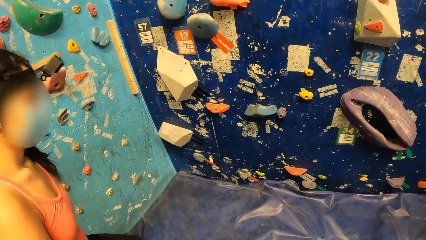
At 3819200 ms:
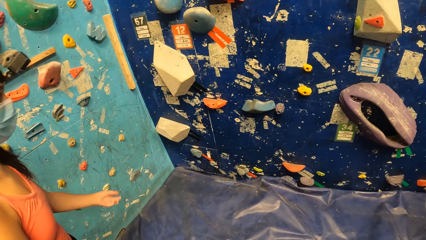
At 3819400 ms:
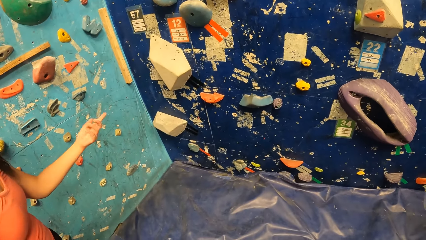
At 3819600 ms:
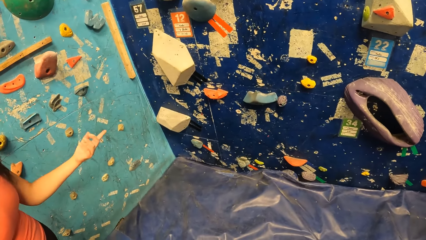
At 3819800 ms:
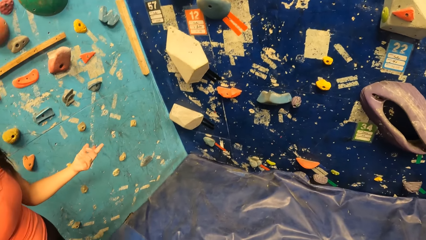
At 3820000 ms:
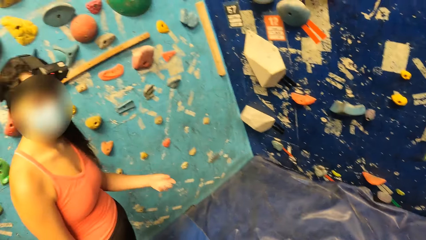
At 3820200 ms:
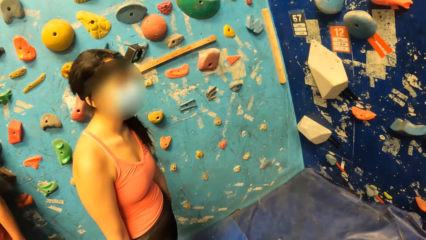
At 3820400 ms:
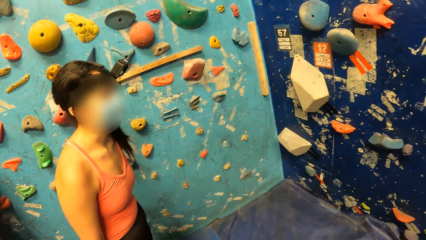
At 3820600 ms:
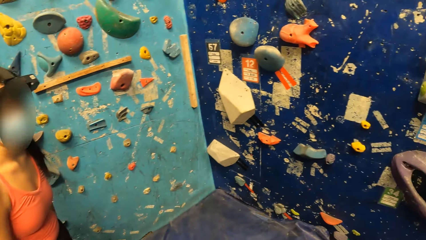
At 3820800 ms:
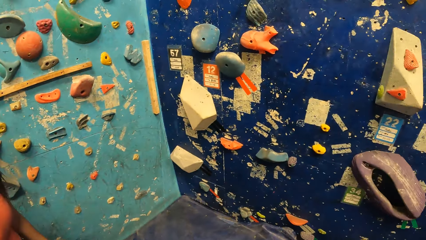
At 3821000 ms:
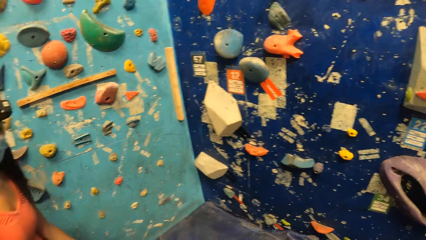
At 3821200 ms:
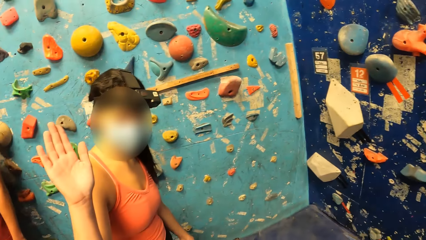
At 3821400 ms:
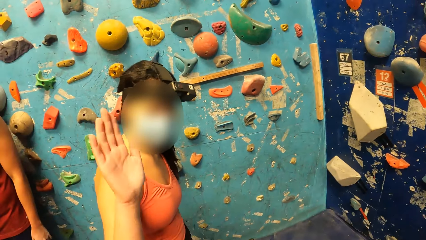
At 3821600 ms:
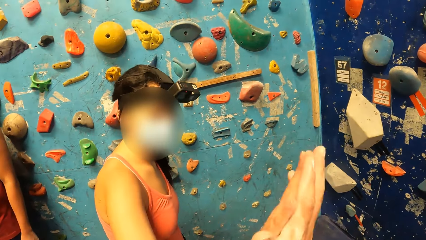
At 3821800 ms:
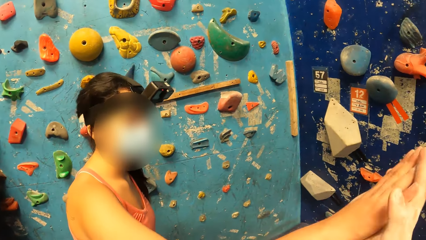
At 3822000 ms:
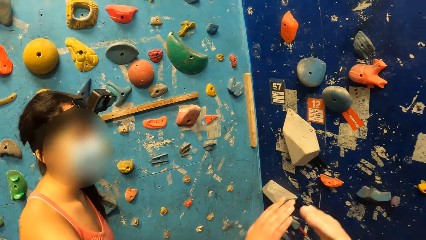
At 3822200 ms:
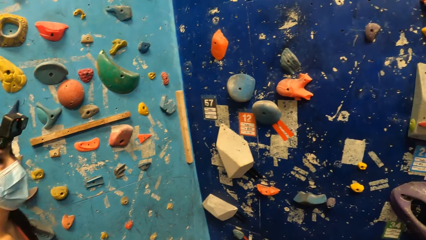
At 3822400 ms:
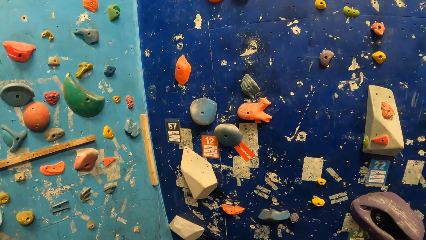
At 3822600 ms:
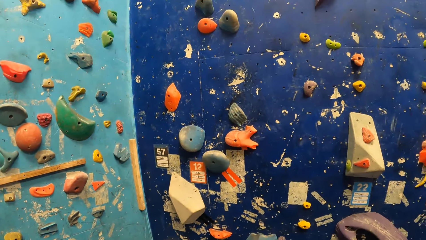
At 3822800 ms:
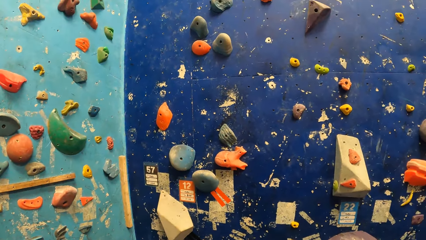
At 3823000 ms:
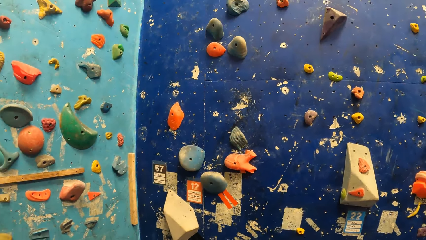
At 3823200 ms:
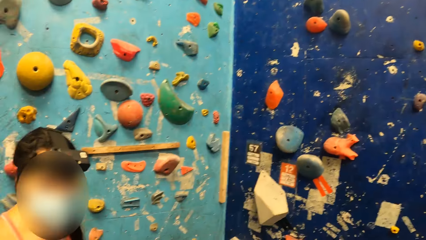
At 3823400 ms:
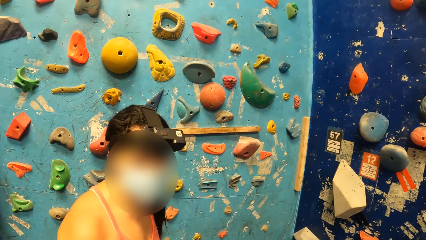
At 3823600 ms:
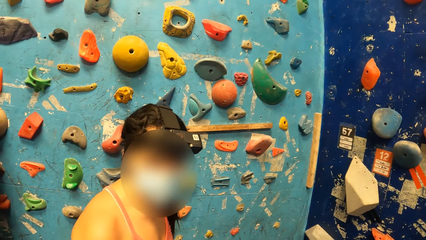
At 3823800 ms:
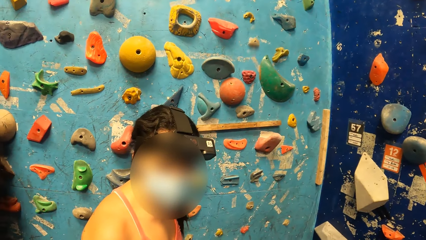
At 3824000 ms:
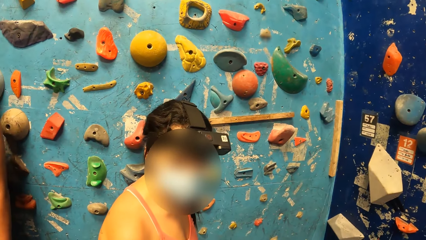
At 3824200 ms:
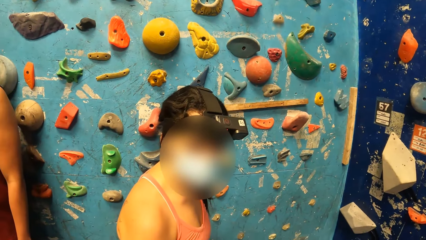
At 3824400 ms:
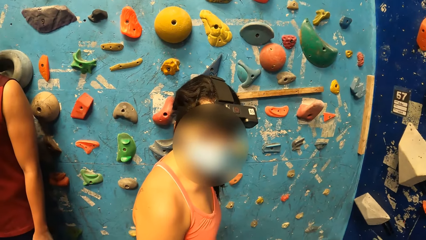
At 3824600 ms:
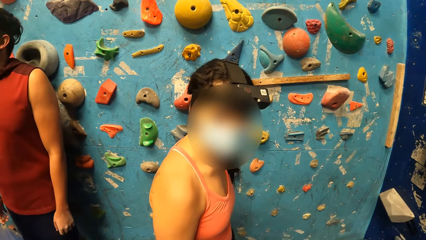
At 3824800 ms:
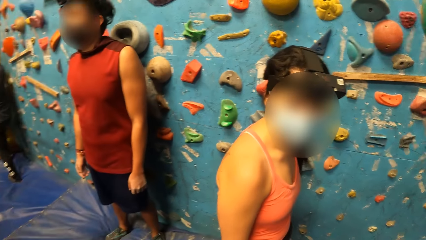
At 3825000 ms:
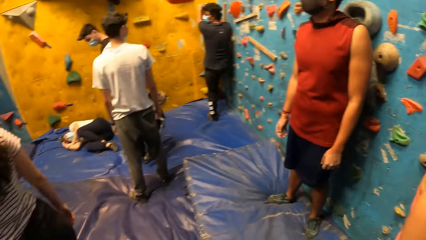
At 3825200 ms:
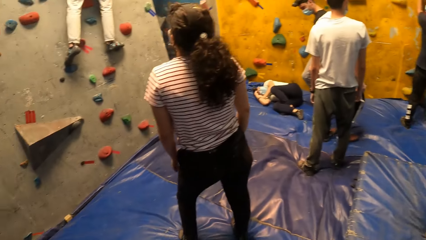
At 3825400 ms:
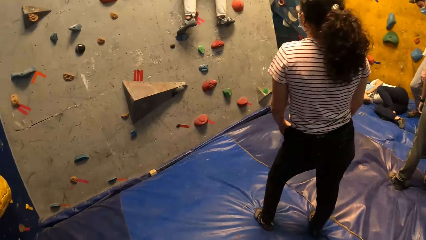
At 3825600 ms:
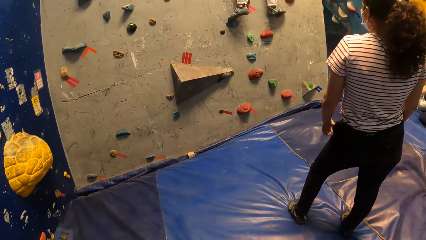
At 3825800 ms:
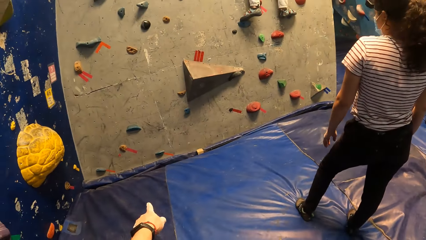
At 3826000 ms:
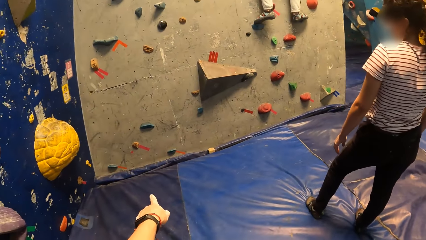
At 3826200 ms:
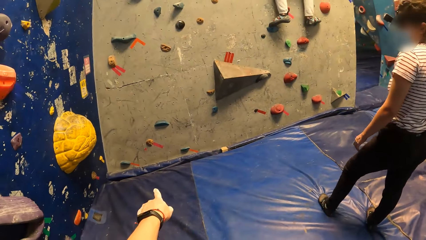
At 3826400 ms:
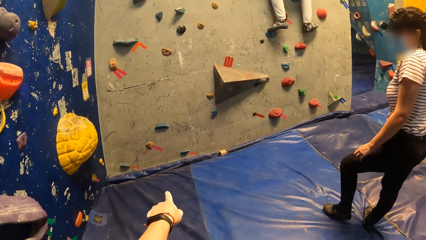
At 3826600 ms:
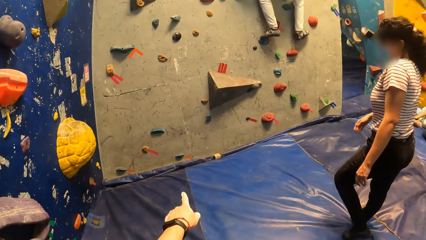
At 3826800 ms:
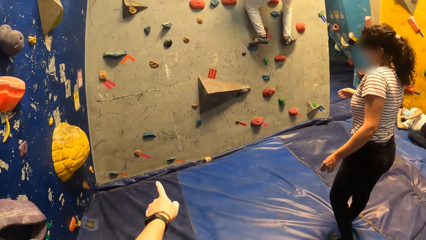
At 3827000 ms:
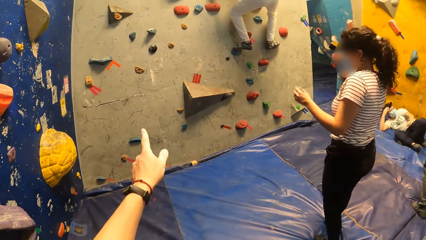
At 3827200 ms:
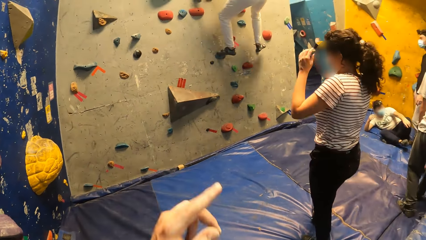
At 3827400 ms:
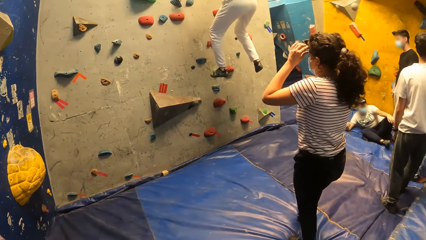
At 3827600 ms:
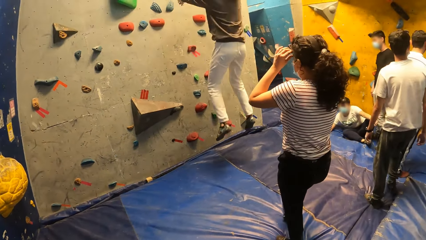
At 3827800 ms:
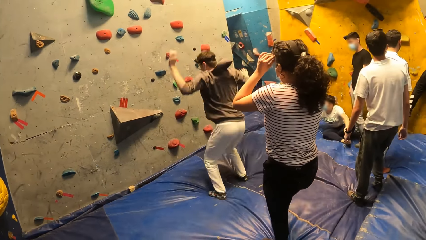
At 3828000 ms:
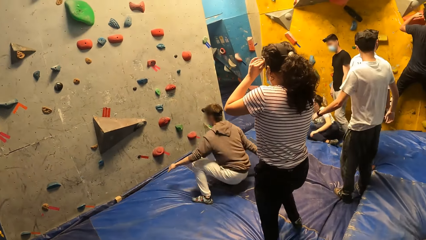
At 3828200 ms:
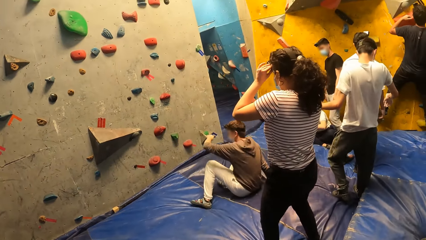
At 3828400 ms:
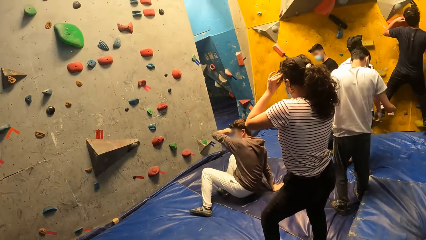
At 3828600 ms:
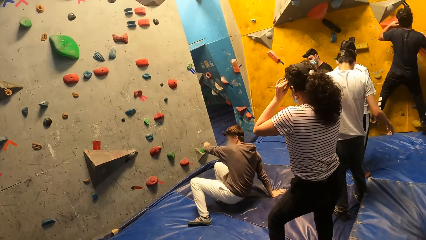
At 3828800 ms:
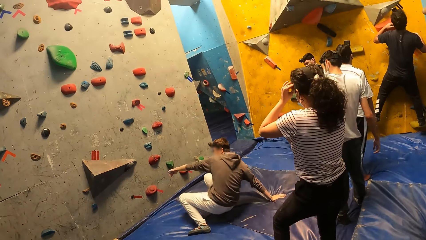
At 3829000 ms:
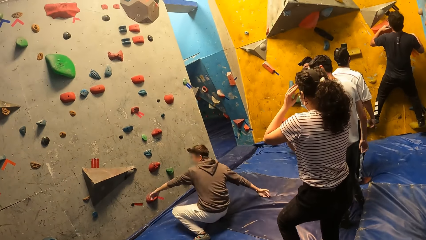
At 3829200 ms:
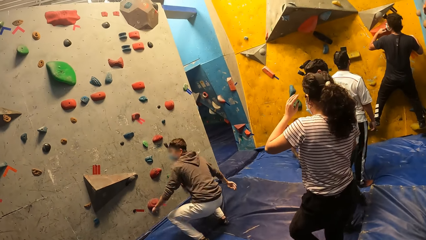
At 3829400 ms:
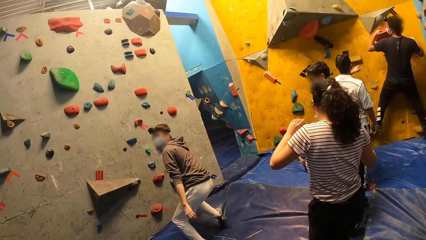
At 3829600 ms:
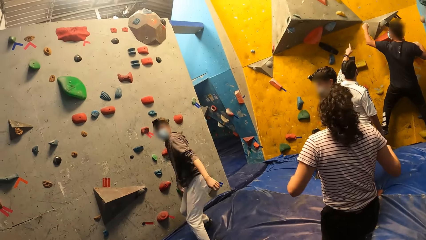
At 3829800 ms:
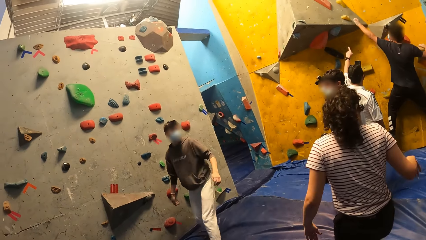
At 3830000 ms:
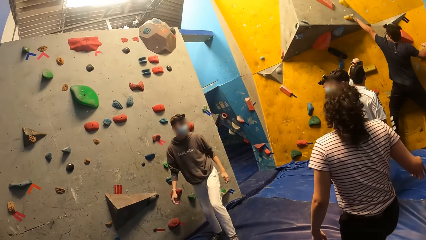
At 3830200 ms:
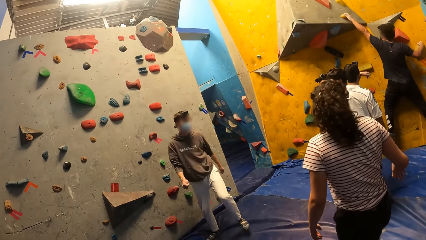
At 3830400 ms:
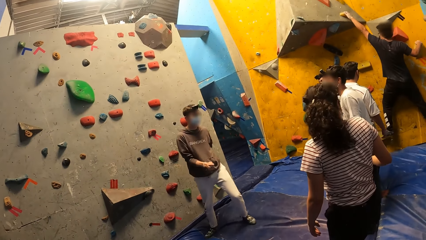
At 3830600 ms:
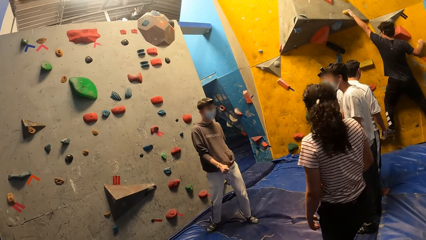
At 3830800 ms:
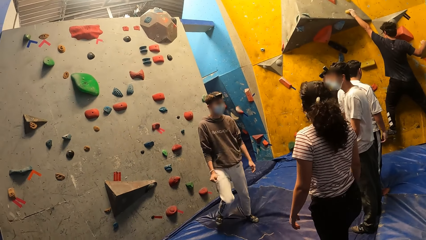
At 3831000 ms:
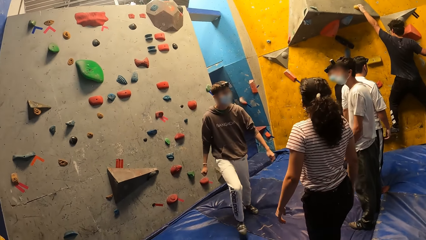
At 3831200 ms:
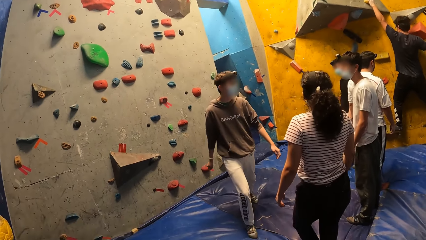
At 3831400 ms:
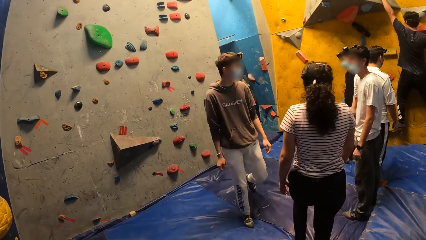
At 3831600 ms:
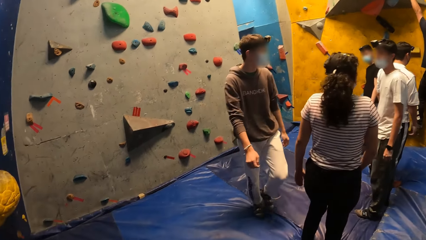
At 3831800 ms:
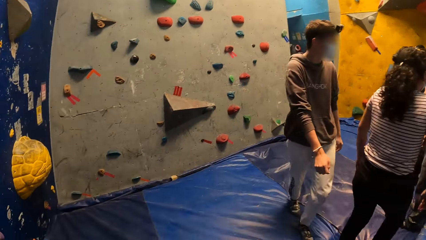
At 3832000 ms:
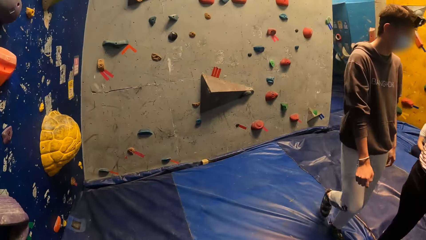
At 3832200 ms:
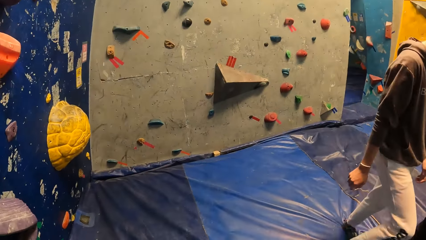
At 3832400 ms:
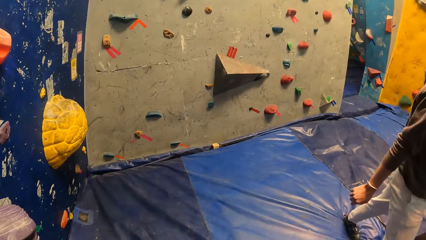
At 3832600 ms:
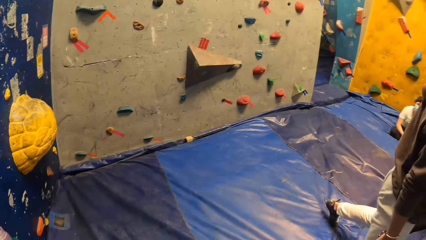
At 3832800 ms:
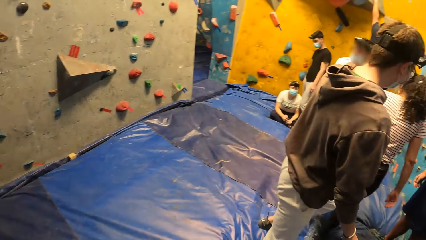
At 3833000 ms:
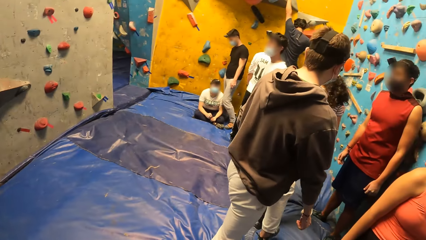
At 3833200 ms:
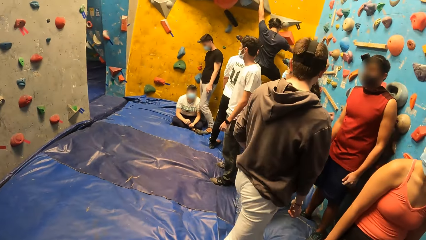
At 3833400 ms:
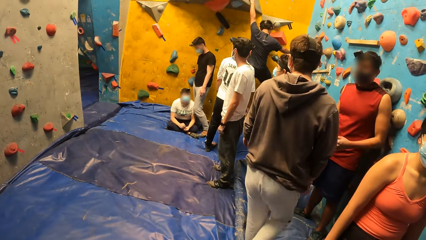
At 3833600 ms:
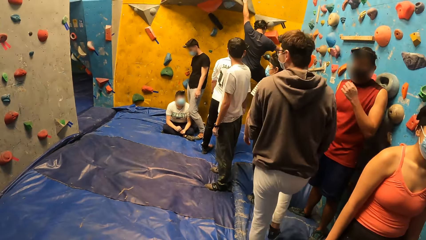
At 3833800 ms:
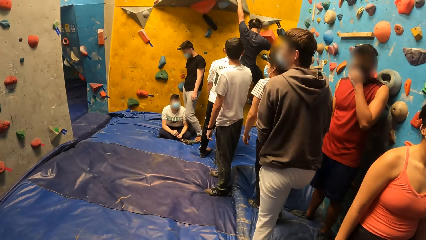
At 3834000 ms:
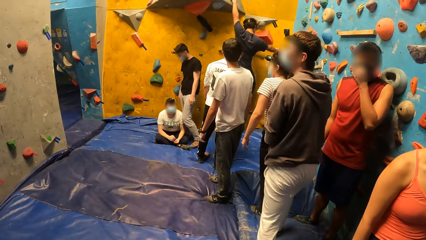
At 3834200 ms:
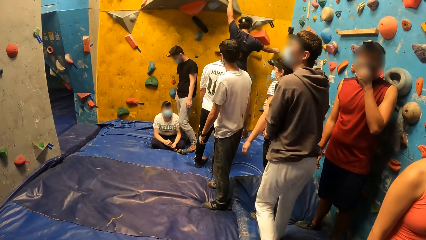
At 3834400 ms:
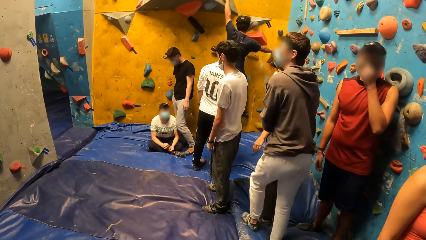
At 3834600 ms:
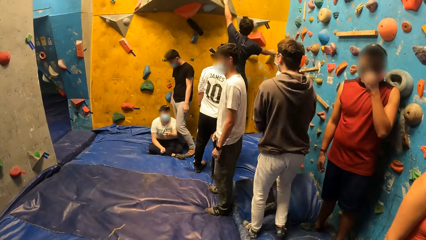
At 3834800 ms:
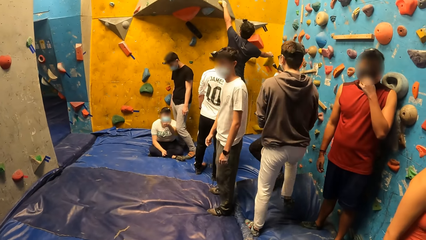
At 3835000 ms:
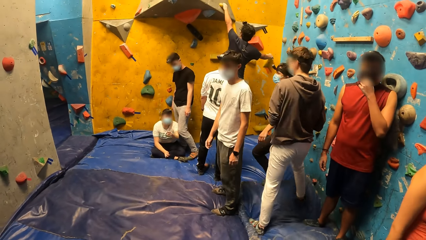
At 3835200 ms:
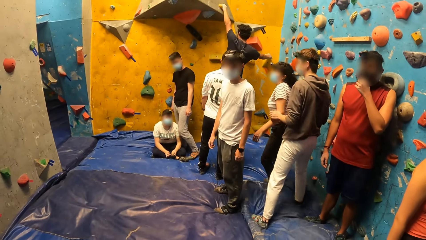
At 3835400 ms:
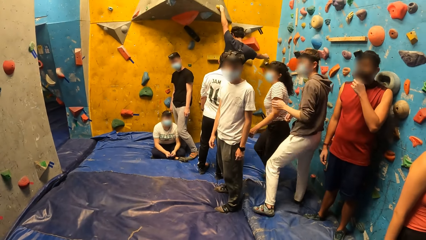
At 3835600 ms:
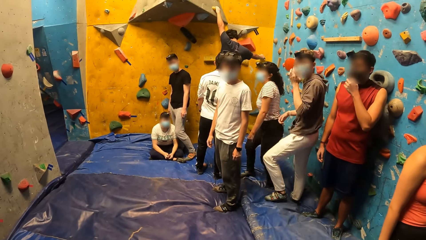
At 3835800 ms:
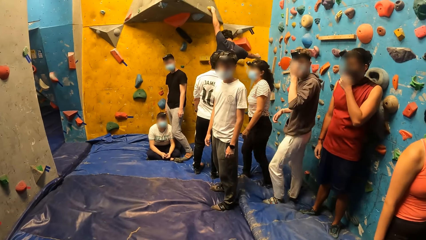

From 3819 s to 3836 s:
A woman stands on the bouncing mat. She gestures her hand and raises her hand. The camera wearer touches the woman with his right hand. The woman shakes the camera wearer's hand. The camera wearer shakes his hand with the woman. He looks around the room. Another woman stands on the bouncing mat. The camera wearer gestures his hand. A man jumps off the climbing board or bouldering wall. The other woman adjusts the camera. Another man climbs a bouldering wall. The first man stands up and walks on the bouncing mat. The other woman walks on the bouncing mat.
